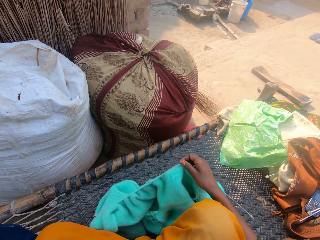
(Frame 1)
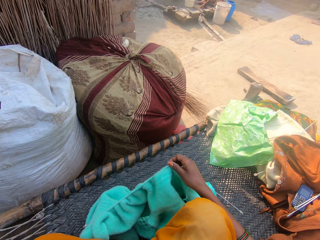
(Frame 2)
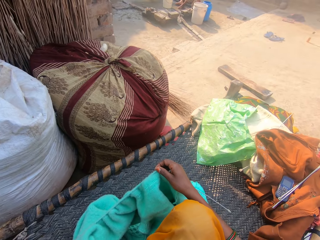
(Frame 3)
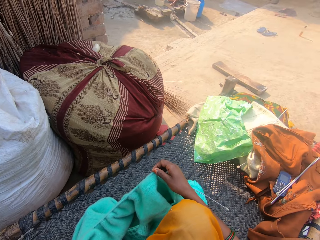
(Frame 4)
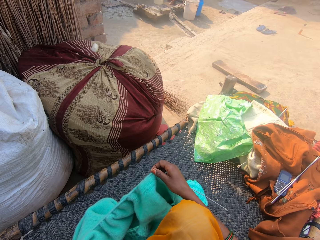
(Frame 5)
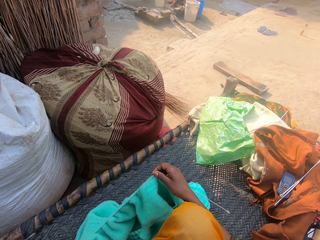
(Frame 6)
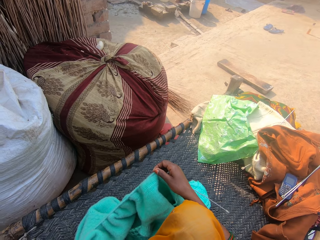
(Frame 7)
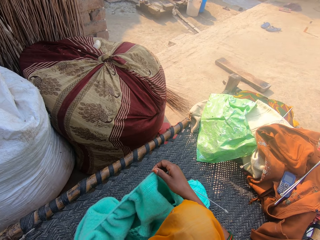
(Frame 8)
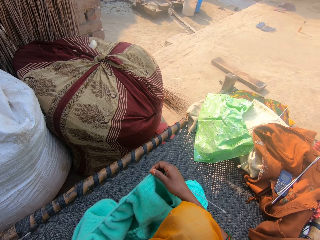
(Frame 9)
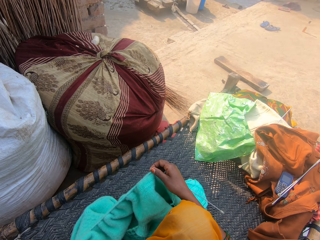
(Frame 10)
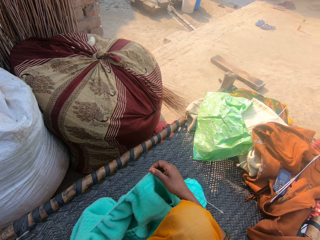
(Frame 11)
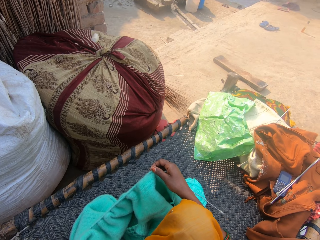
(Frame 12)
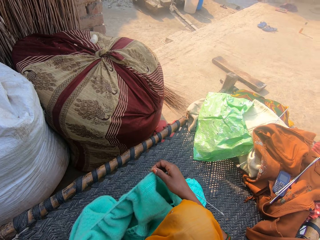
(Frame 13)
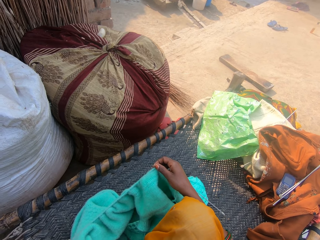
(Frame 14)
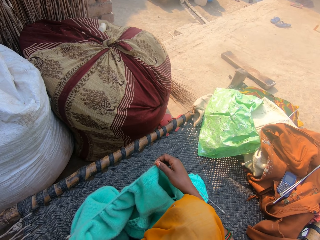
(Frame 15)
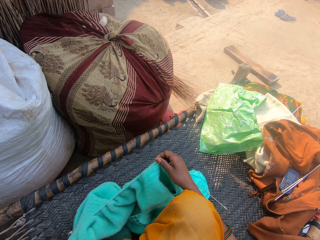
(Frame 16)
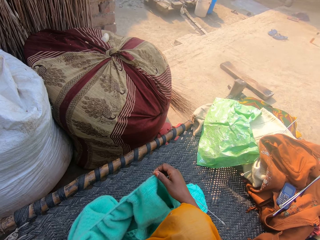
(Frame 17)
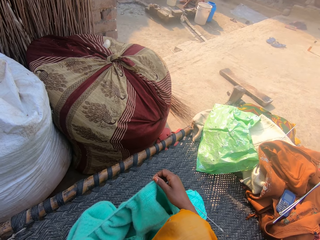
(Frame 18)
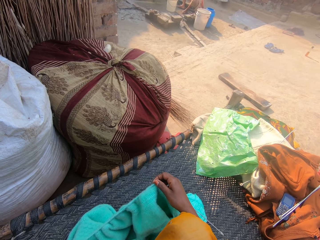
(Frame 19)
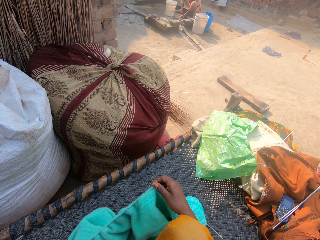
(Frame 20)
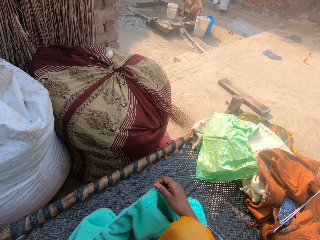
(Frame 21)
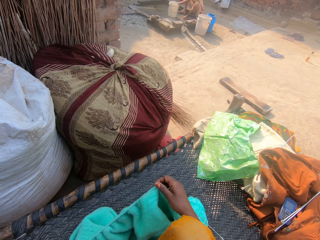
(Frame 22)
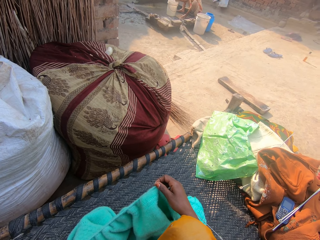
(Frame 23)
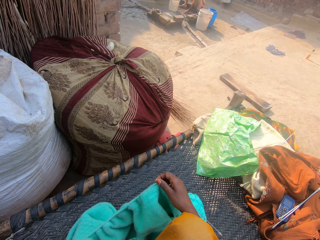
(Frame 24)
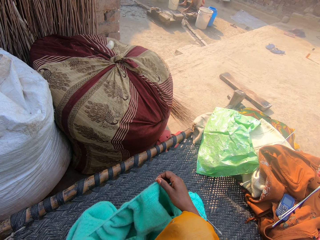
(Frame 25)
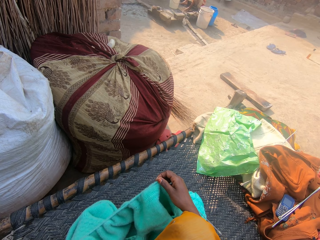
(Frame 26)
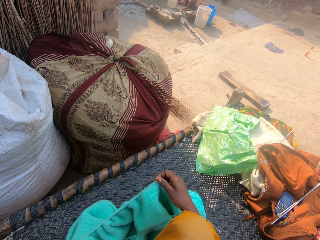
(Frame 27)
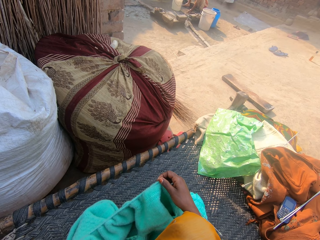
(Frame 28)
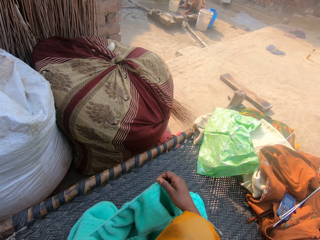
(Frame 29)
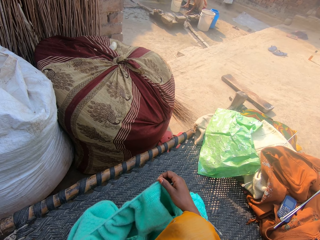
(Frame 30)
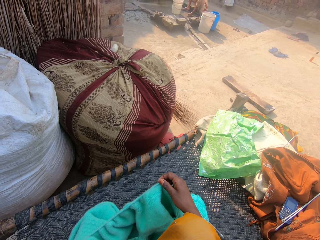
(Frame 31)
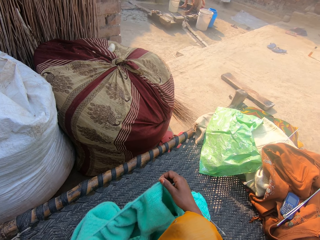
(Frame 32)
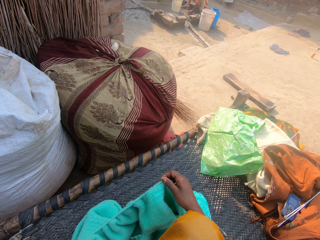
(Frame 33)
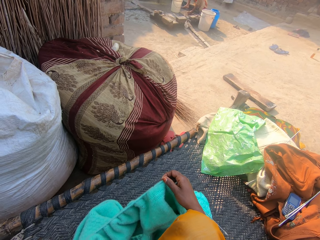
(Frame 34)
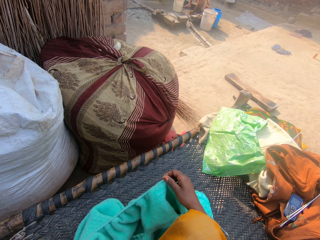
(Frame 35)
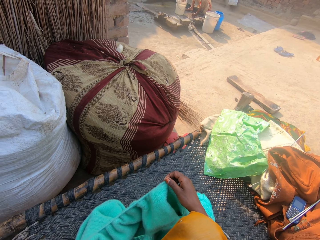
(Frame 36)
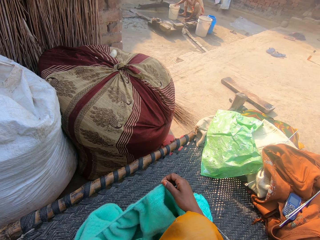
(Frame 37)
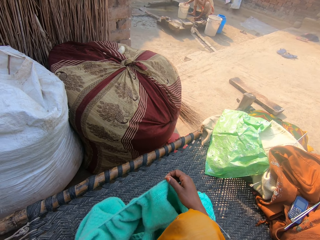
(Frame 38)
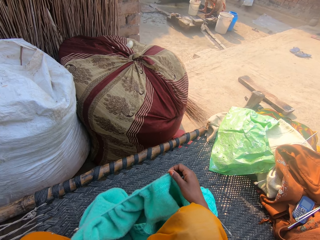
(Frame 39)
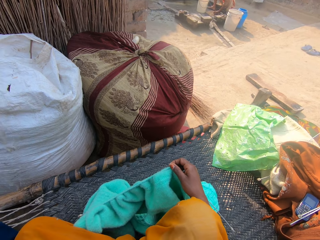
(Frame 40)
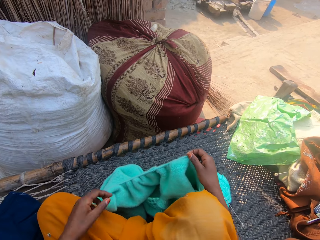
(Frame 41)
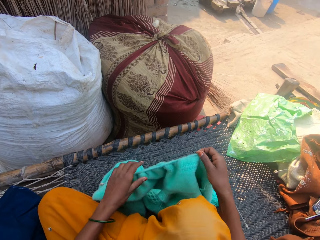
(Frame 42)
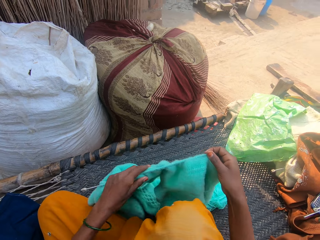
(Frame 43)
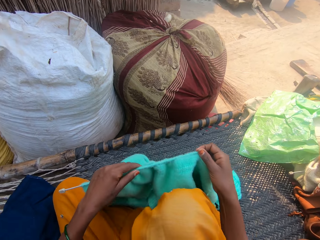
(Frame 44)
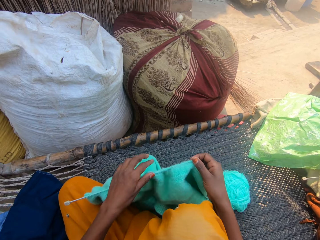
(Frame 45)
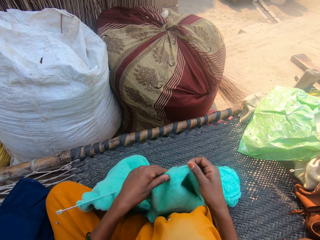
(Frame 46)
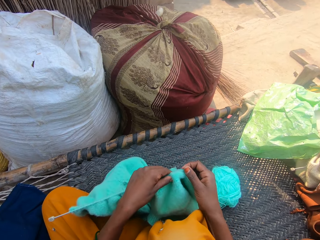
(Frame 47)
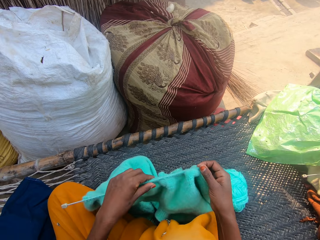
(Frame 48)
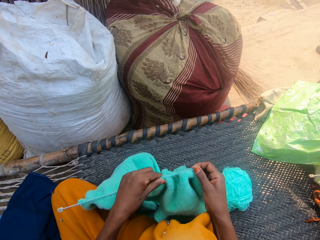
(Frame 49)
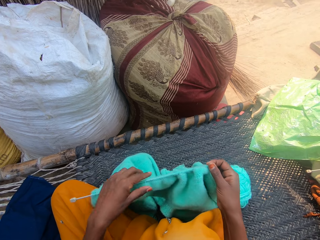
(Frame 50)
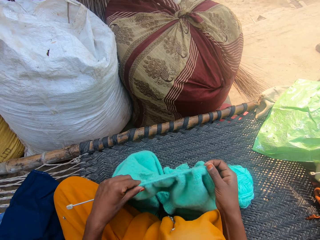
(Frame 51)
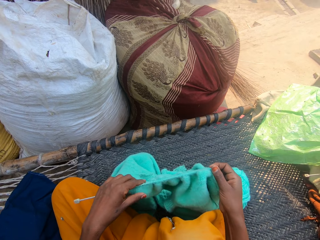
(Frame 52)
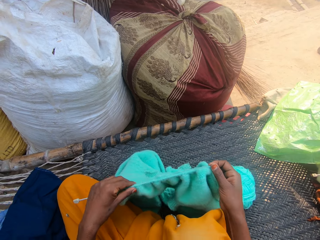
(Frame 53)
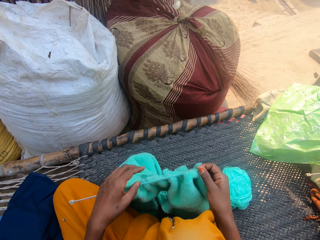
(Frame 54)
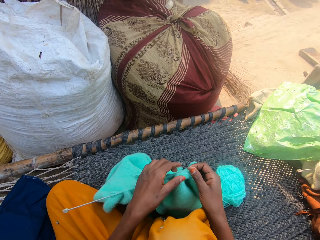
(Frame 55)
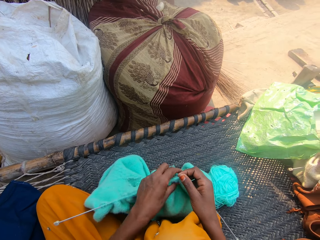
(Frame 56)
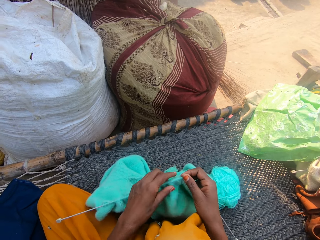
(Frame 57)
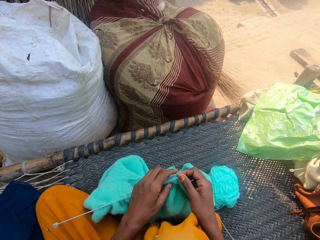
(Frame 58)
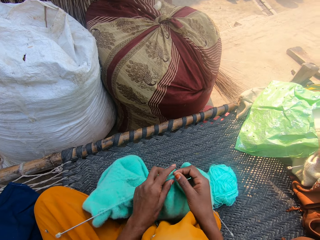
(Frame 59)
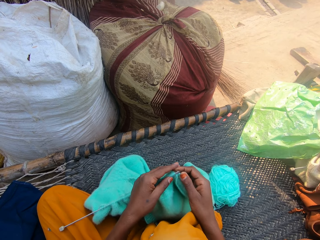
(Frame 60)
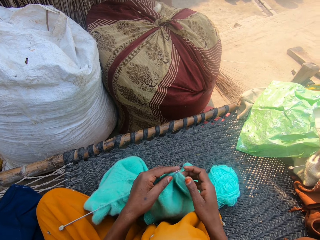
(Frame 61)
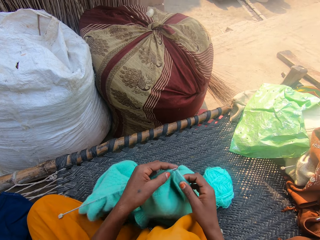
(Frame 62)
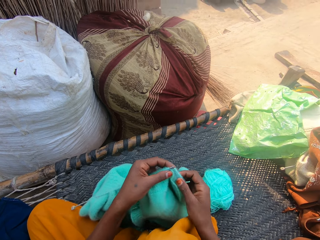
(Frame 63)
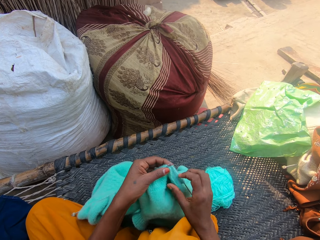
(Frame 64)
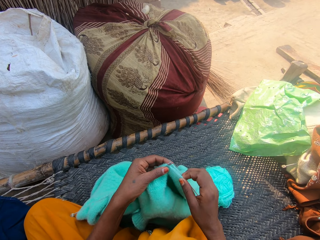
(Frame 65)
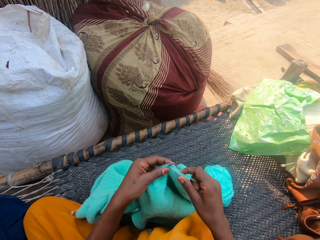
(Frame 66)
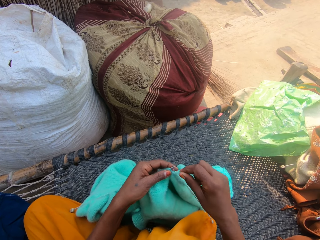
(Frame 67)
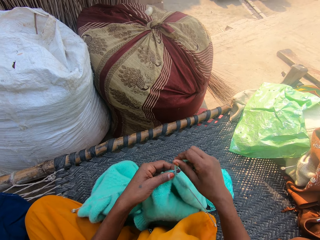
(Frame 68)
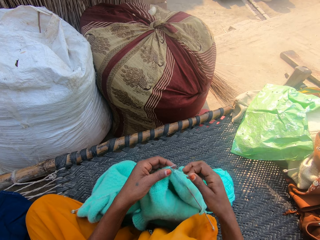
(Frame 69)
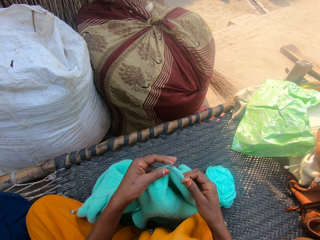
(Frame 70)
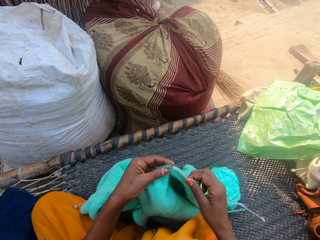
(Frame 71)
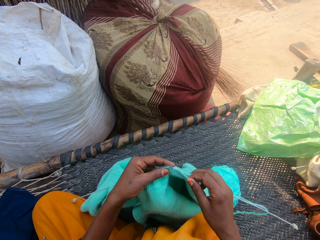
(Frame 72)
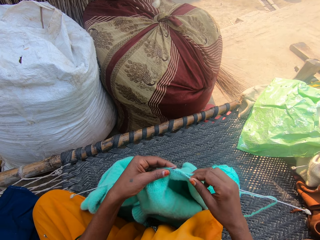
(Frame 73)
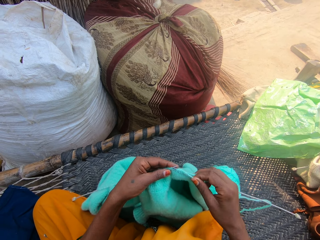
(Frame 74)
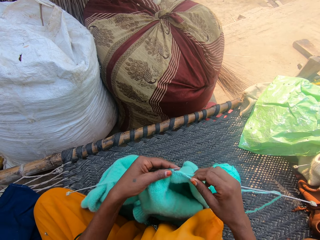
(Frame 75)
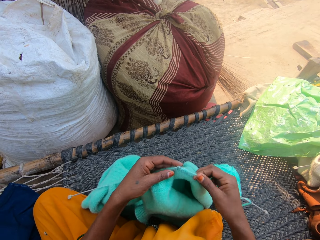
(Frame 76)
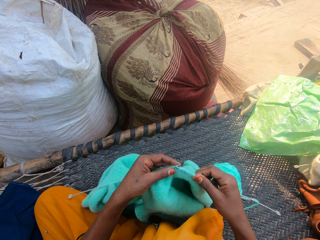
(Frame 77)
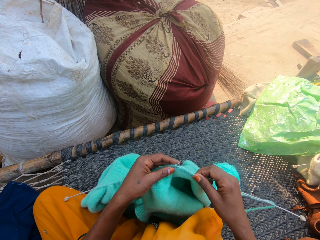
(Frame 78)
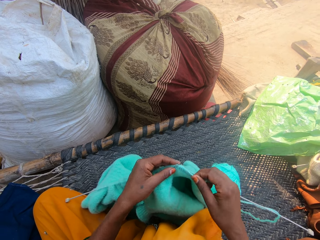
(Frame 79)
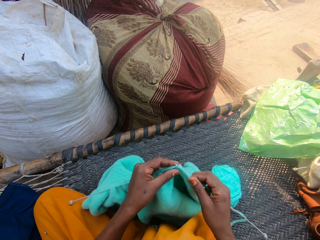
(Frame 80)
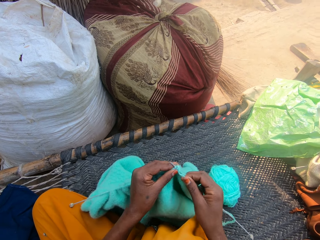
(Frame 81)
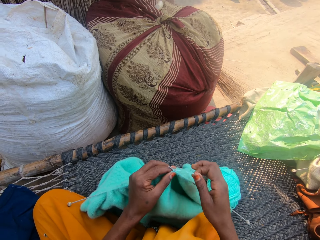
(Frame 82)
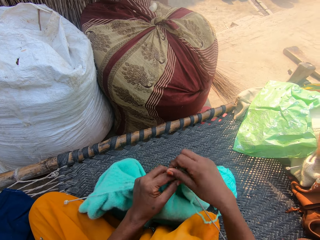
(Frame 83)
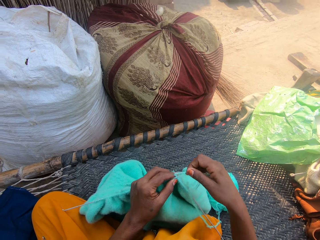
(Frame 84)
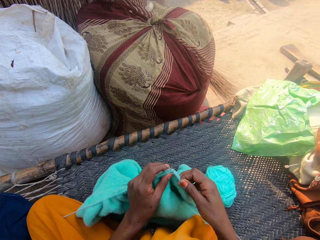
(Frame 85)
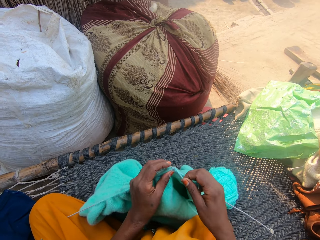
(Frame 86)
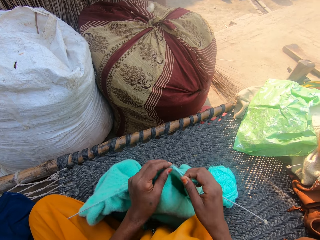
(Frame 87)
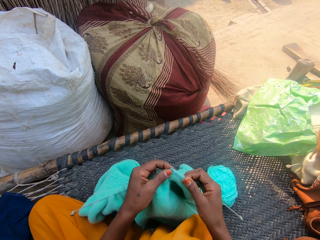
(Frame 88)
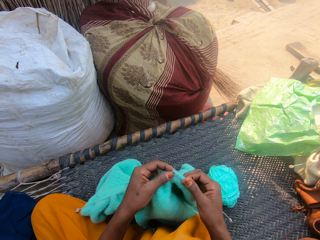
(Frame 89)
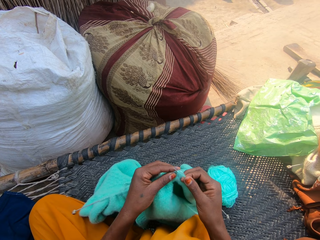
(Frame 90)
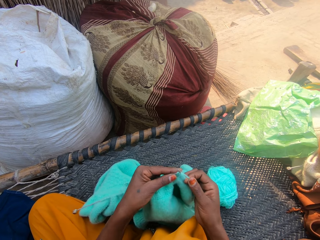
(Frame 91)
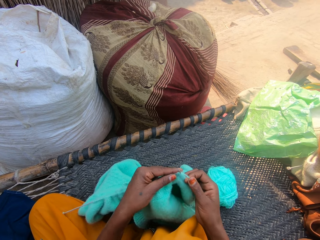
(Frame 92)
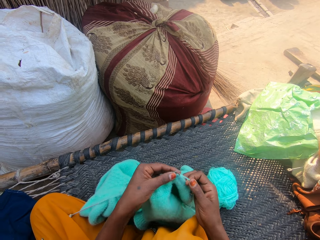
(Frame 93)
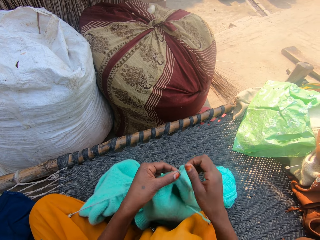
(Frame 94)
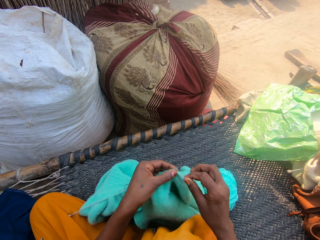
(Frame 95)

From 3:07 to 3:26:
The camera wearer adjusts the crochet with her left hand. She crochets with the yarn.

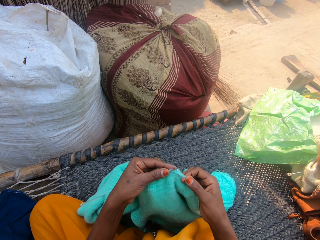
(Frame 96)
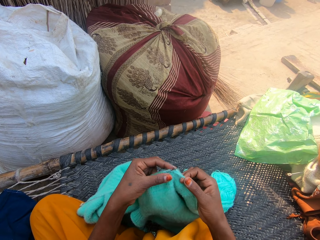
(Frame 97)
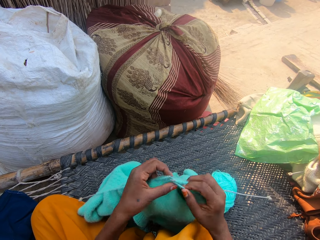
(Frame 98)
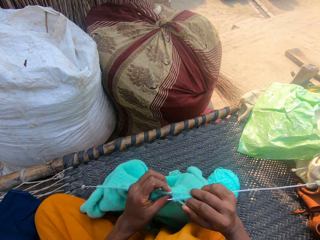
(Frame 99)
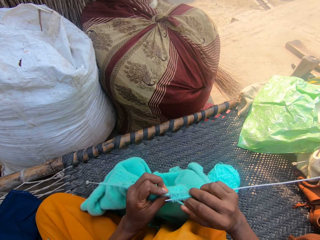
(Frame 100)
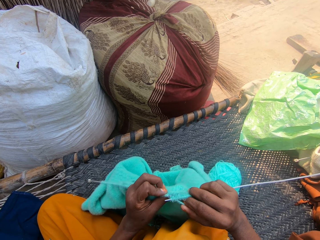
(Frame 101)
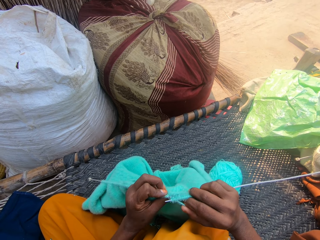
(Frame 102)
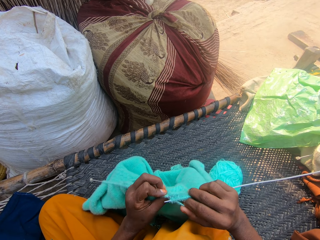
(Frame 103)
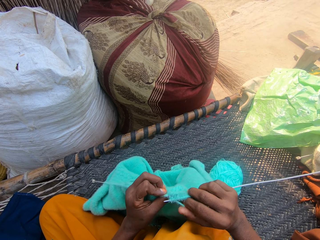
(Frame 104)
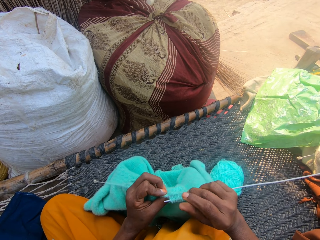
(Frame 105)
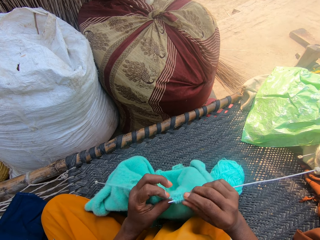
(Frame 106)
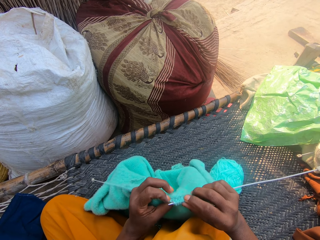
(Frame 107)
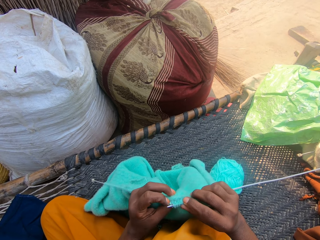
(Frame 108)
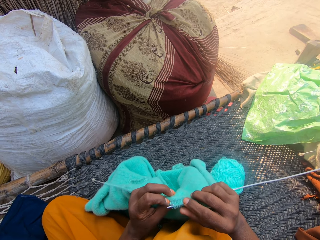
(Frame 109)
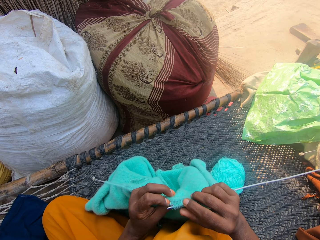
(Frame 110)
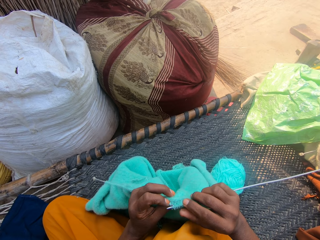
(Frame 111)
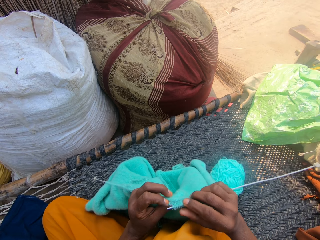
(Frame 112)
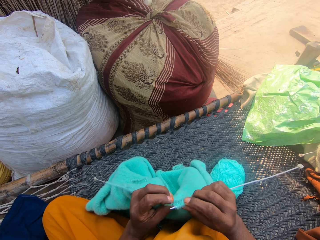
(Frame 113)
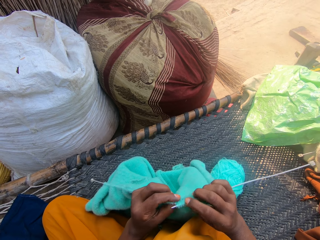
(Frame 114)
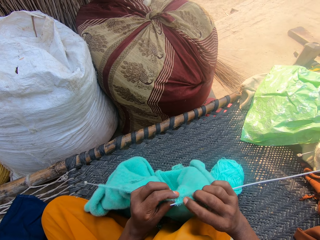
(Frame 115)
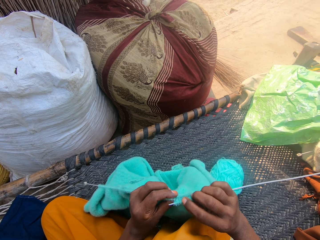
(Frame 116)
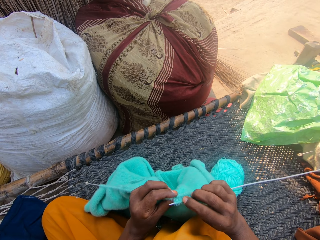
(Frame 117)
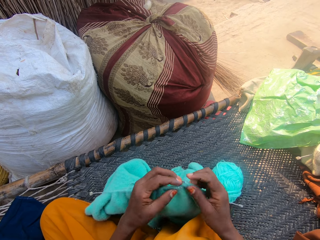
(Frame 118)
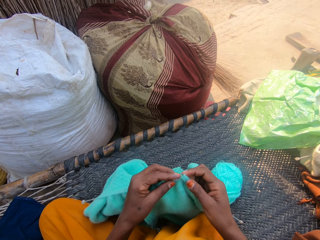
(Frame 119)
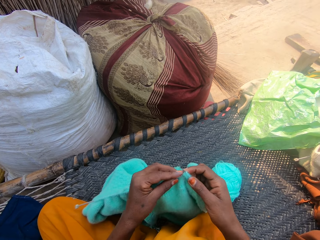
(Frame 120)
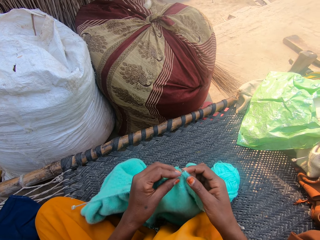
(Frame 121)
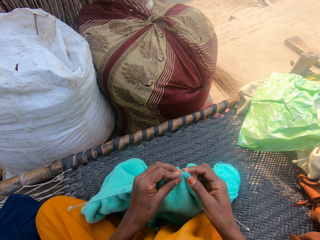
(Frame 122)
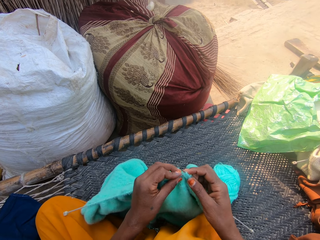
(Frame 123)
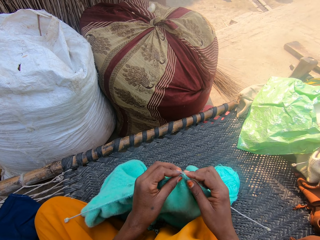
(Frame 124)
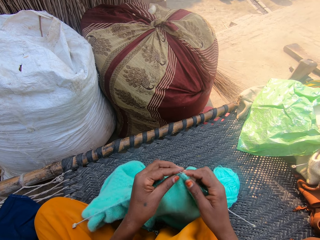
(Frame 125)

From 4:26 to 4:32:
The camera wearer looks at the cloth.
